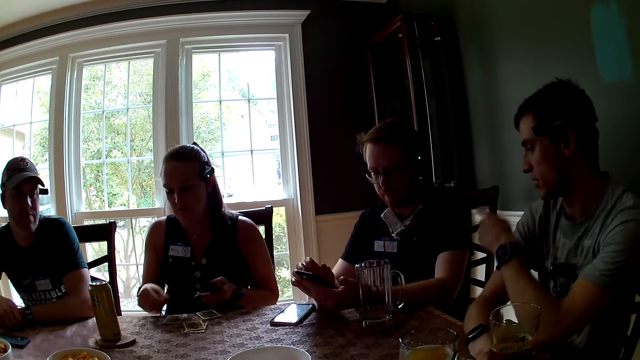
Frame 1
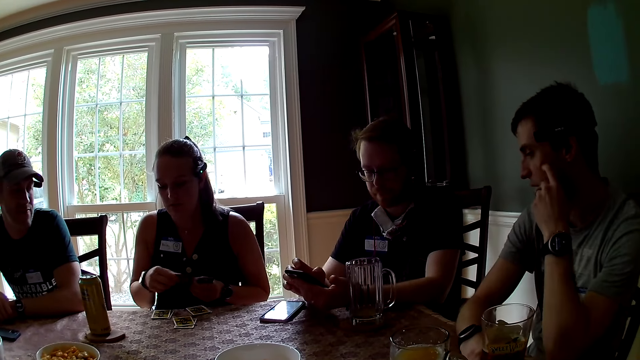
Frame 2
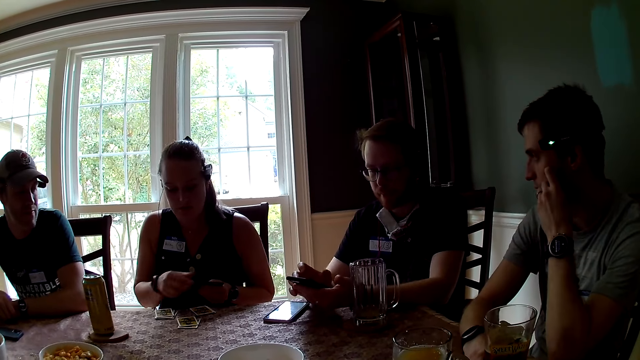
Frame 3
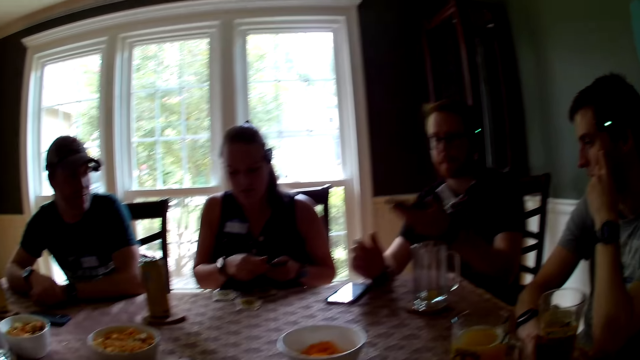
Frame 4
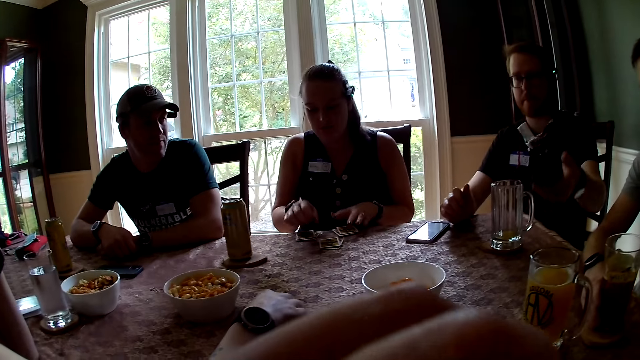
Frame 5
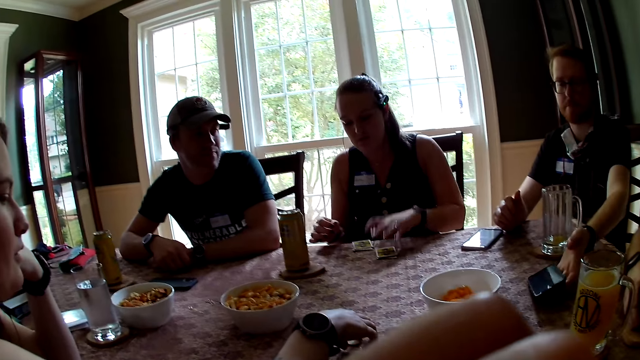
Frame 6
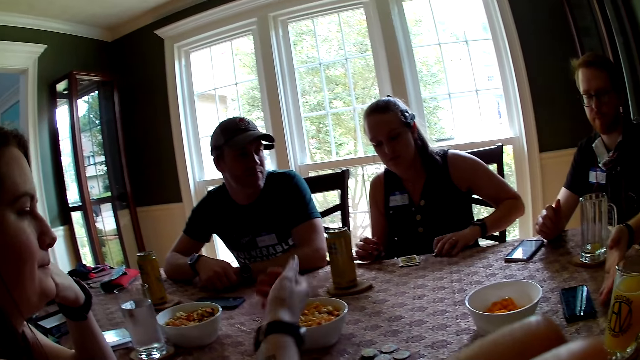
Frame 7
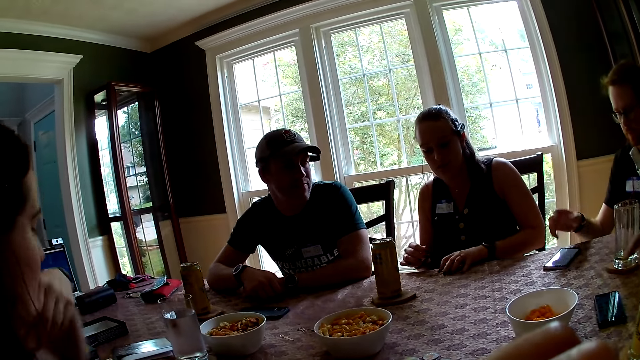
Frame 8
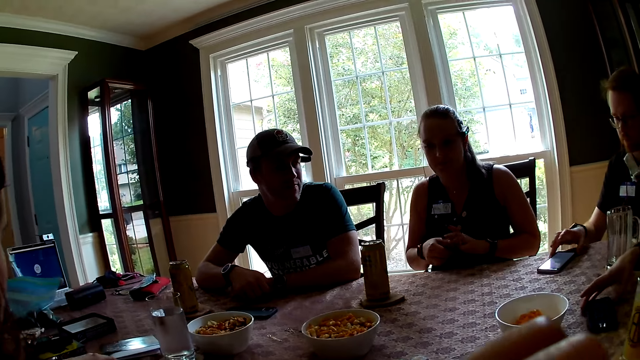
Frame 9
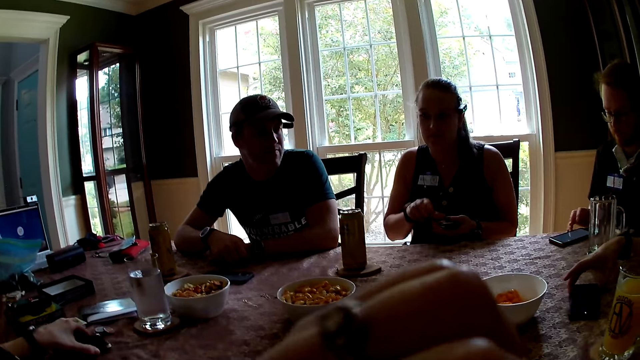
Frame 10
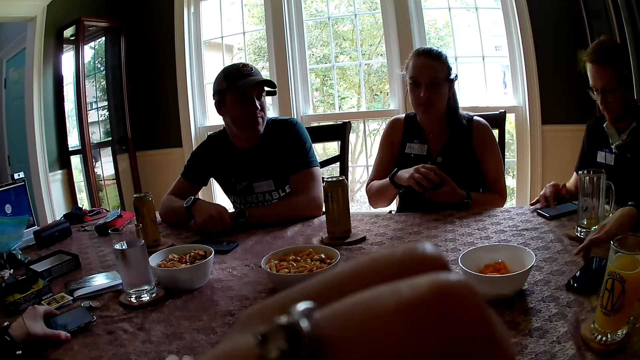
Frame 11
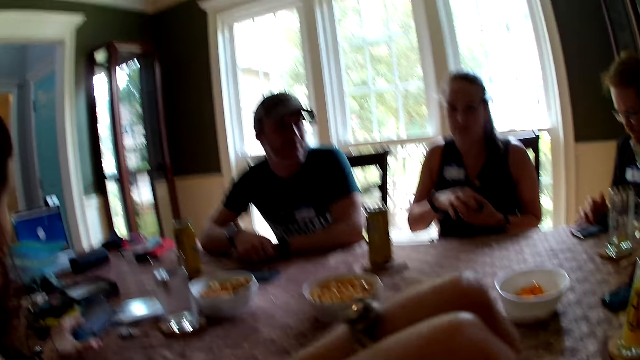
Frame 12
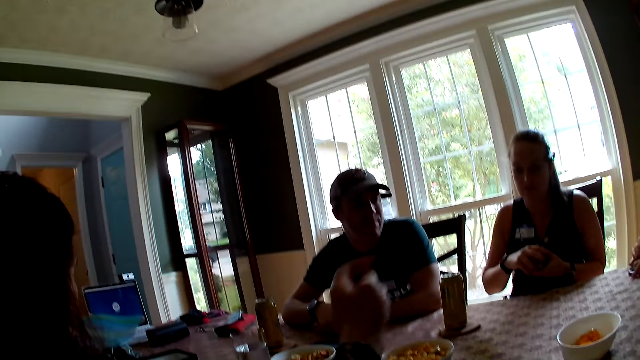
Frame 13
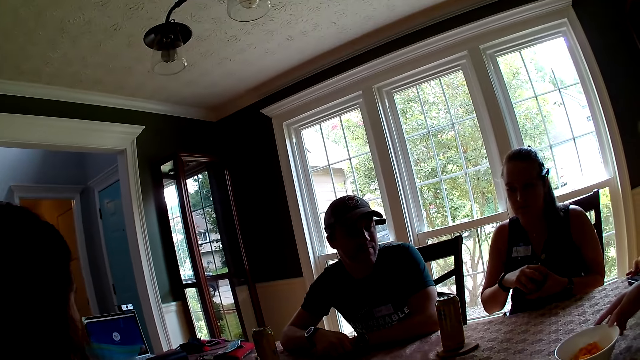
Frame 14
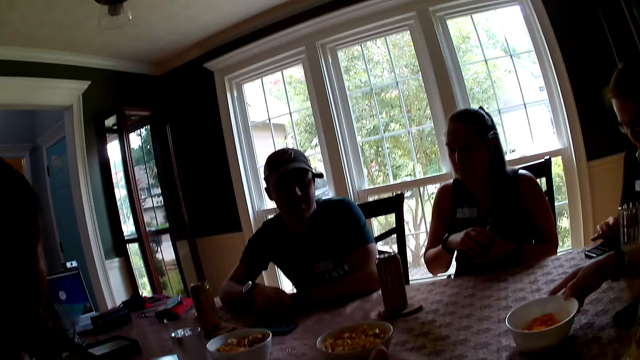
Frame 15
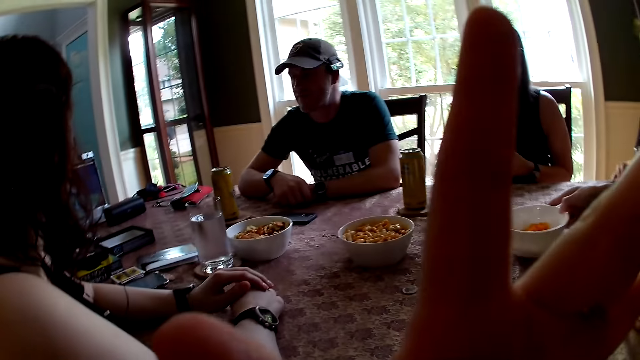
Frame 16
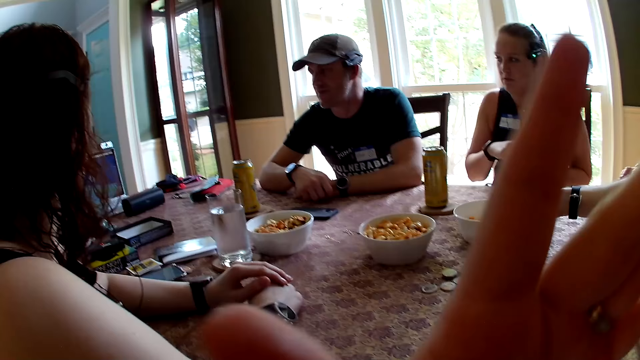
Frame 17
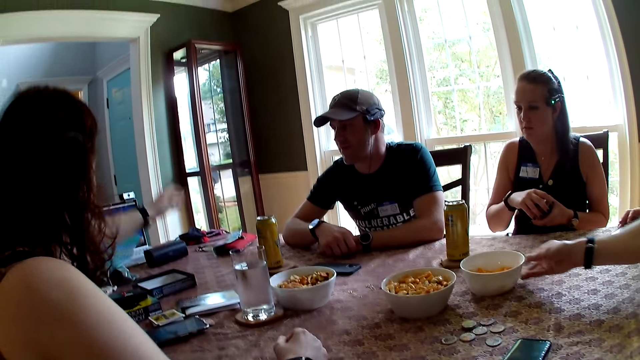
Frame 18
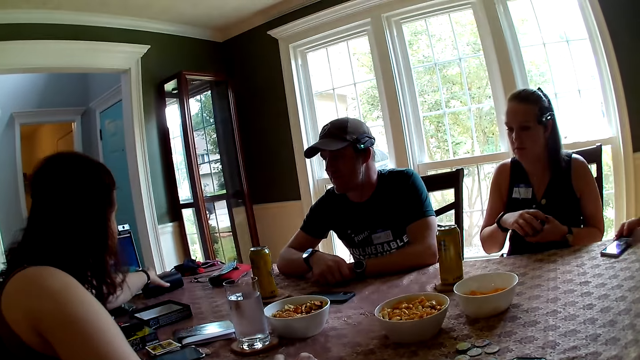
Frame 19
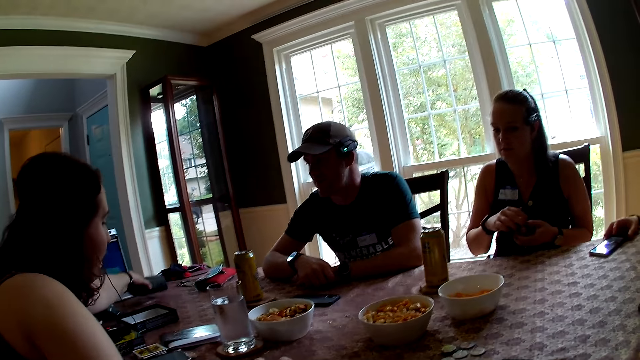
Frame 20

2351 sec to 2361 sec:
A man uses gestures and touches his face. Another man moves his hand. The camera wearer puts her left hand under her chin. A woman puts something on the table. The other man drops a phone on the table with his left hand. Another woman picks up cards on the table. The first woman picks up a phone in her left hand. The other man moves the phone on the table with his right hand. The first man moves the phone on the table. The other woman holds the cards. The other man operates the mobile phone. The camera wearer moves her hand. She points at a speaker with her left hand. The first man moves a bowl of chips on the table with his right hand. The camera wearer touches the camera and looks around. The first woman picks up the speaker with her left hand.

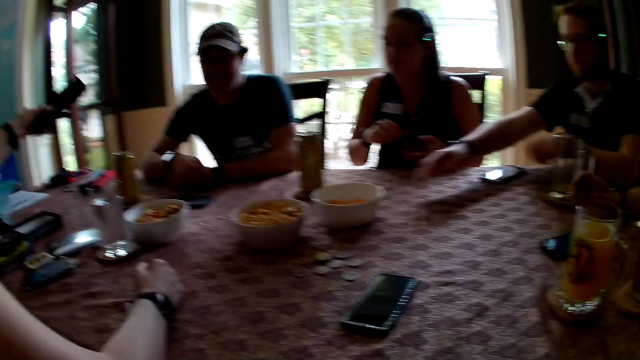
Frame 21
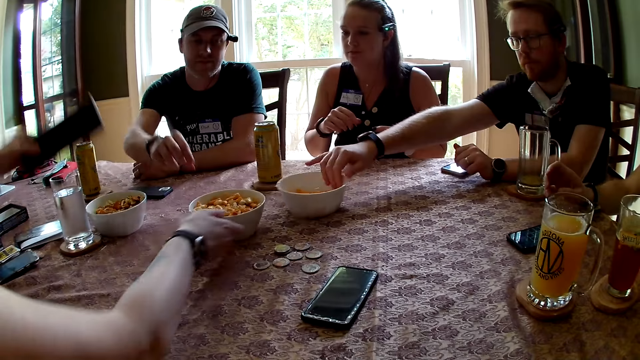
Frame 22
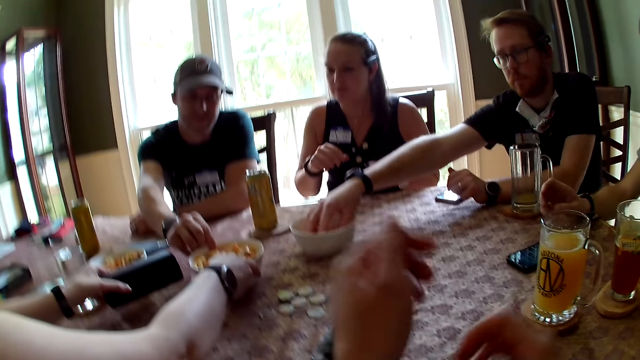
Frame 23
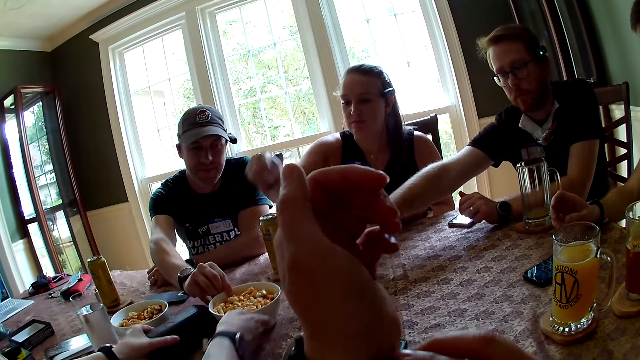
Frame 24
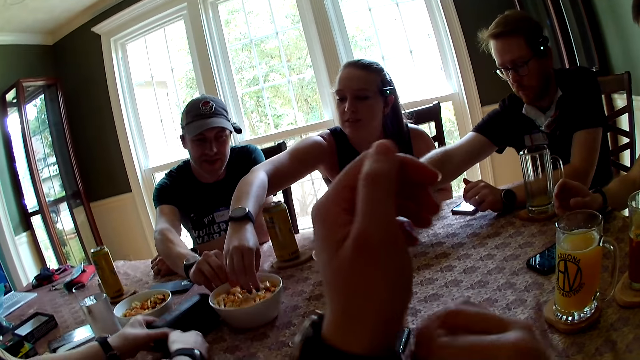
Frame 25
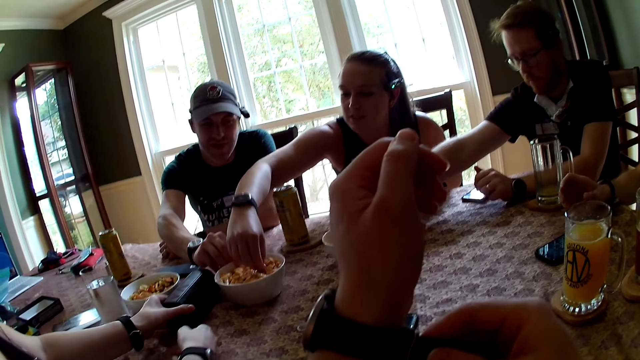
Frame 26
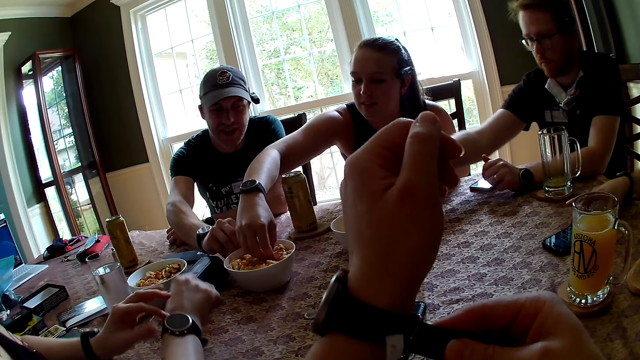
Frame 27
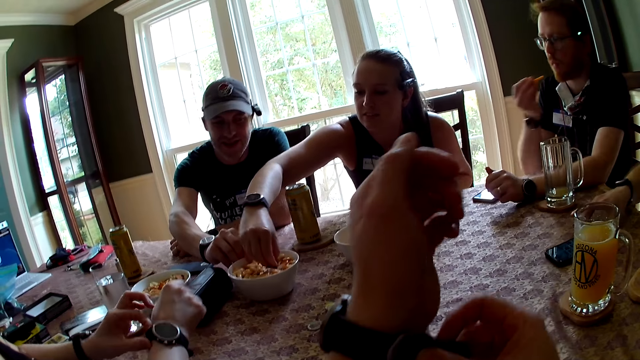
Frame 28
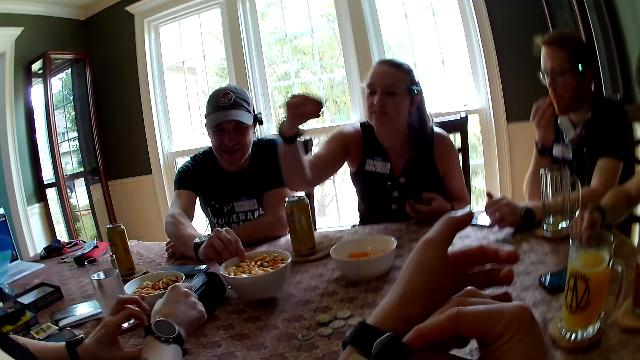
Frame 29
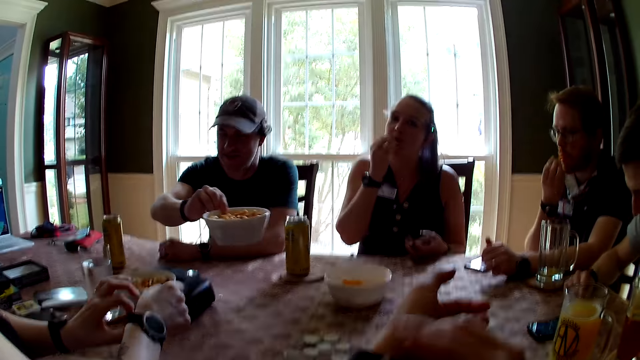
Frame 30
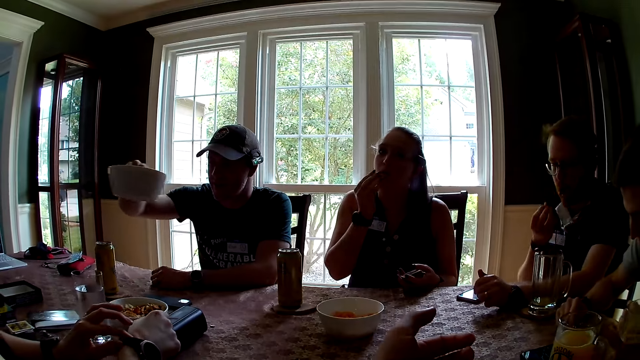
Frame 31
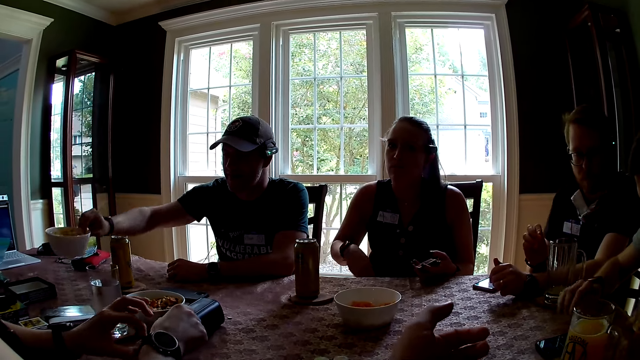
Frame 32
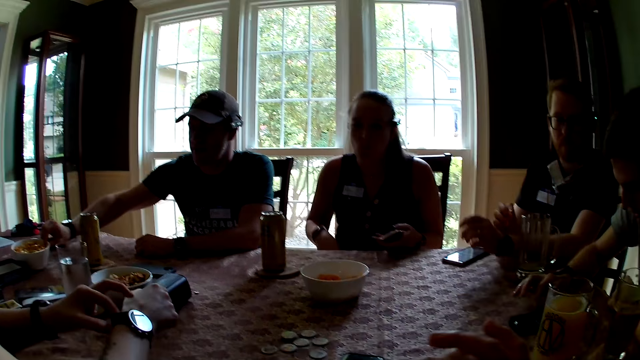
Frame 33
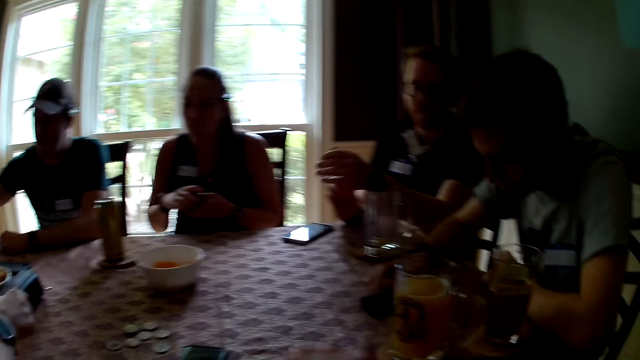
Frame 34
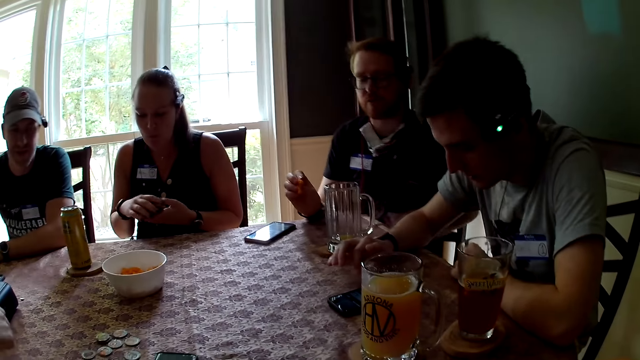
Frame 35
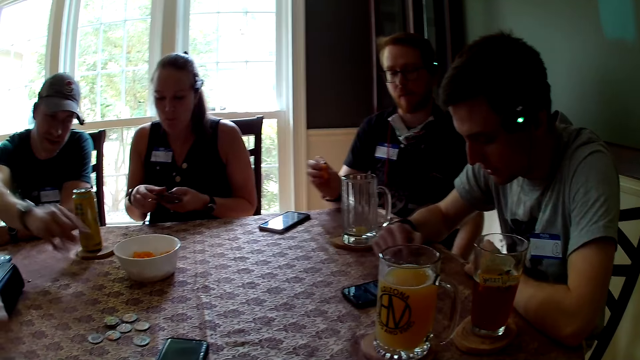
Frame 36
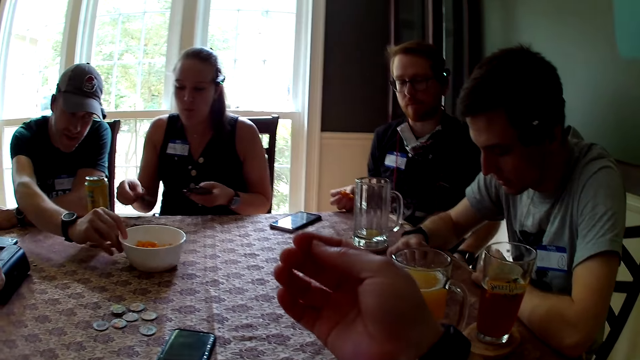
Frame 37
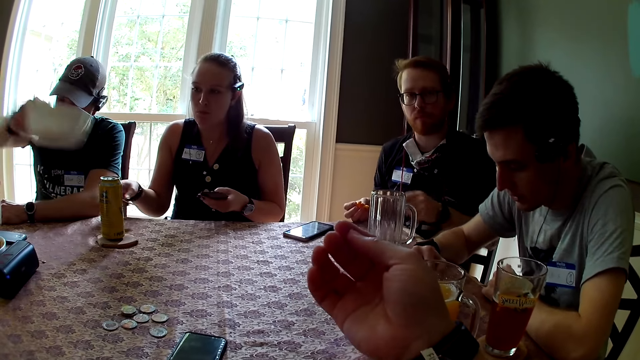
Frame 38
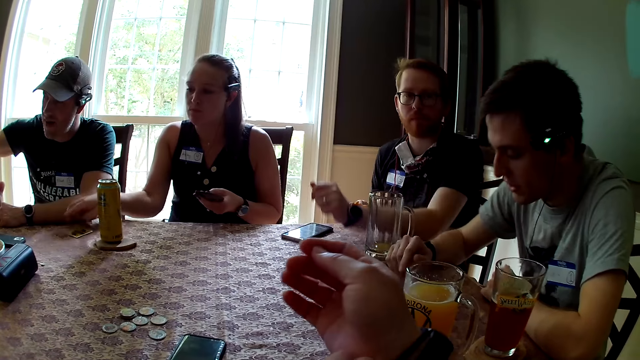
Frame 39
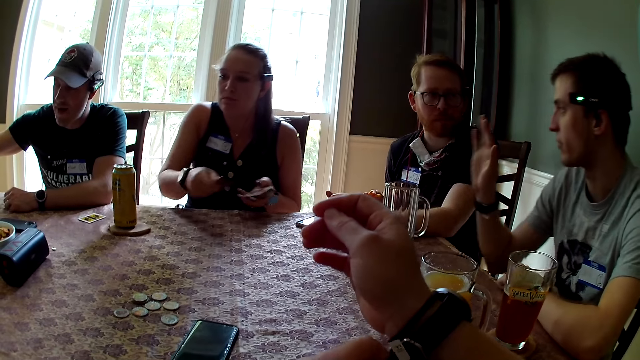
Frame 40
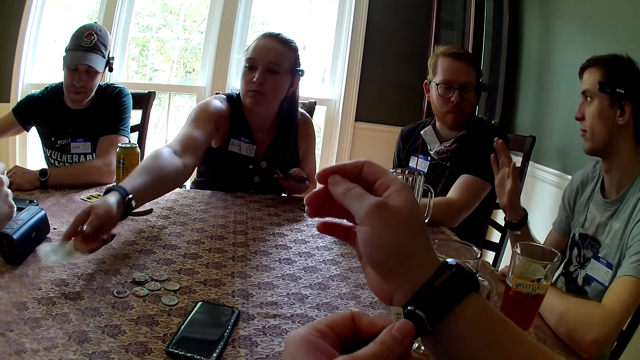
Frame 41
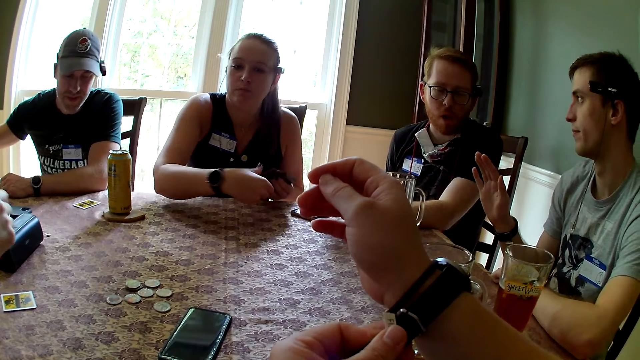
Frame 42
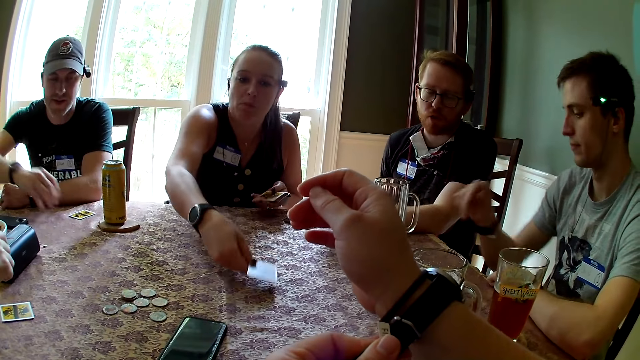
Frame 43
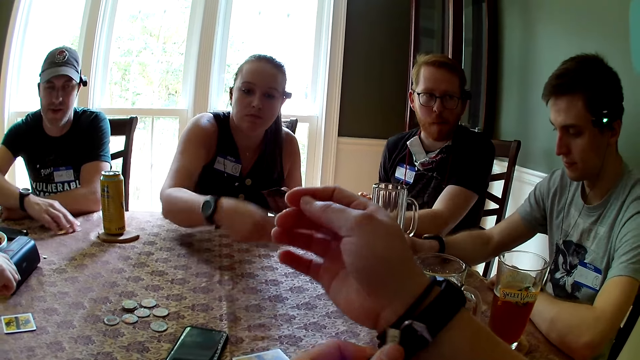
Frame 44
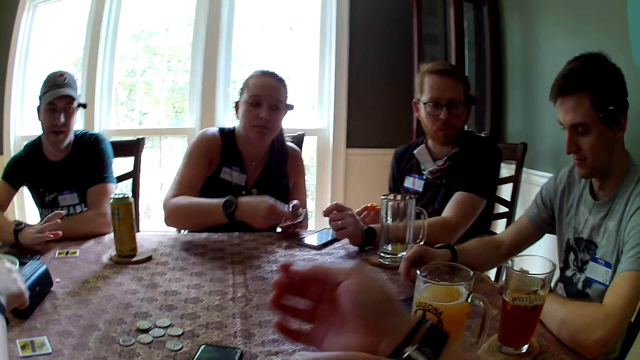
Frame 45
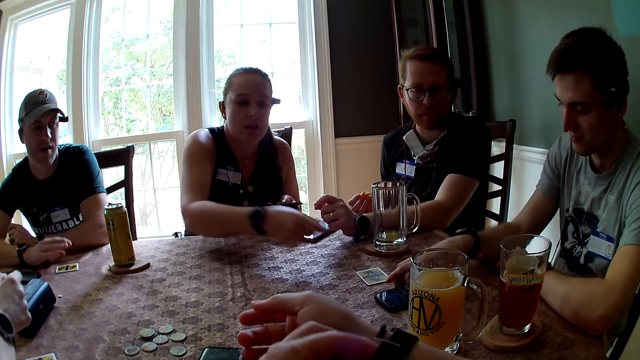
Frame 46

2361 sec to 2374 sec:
A man moves the bowl of chips with his right hand. Another man looks around. A woman touches the bowl of chips with her right hand. A third man holds the bowl of chips with his right hand. The first man picks some chips in the bowl with his right hand. The woman drops the speaker with her left hand. She holds the bowl. The third man picks up the bowl. The camera wearer fiddles with her watch with her right hand. Another woman picks some chips in her right hand. The first woman puts a box on the table. The second man moves a phone on the table with his right hand. The first woman fiddles with her watch with her left hand. The second man holds the mobile phone. The first man eats some chips with his right hand. The second man operates the phone on the table with his right hand. The third man picks up the bowl of chips with his right hand. The other woman eats some chips with her right hand. The first man demonstrates with his left hand. The third man puts the bowl on the table. The other woman fiddles with the card in both hands. The camera wearer looks around. The other woman holds the cards. The first man moves his hands. The third man picks up the bowl of chips on the table with his right hand. The camera wearer adjusts her watch on her hand. The other woman puts the cards on the table. The second man uses gestures. The third man puts the bowl on the table. The other woman shares the cards to the group at the table with her hands. The first woman moves around. The third man moves his card on the table with his right hand.
